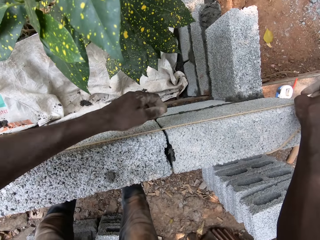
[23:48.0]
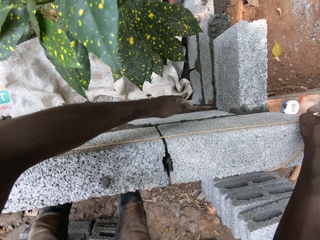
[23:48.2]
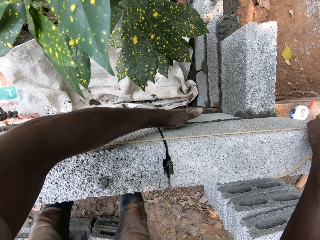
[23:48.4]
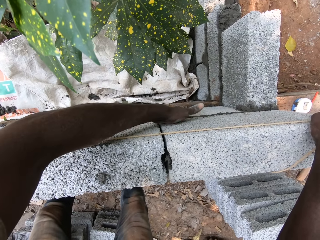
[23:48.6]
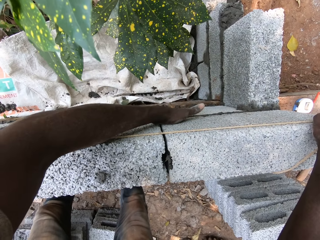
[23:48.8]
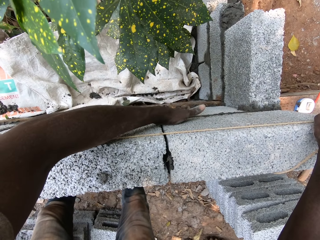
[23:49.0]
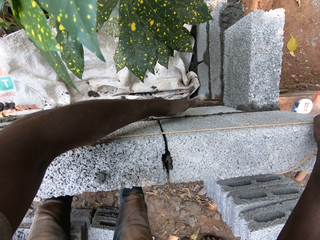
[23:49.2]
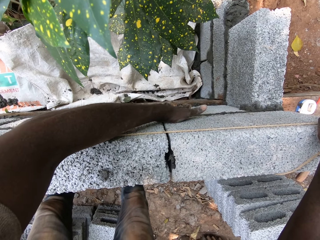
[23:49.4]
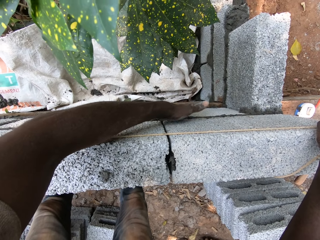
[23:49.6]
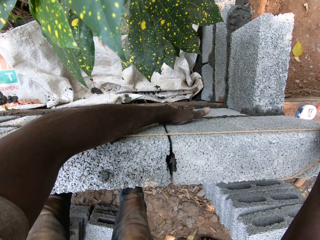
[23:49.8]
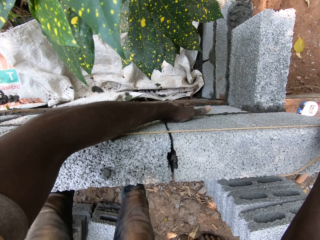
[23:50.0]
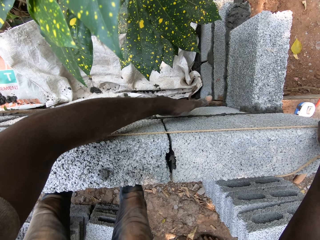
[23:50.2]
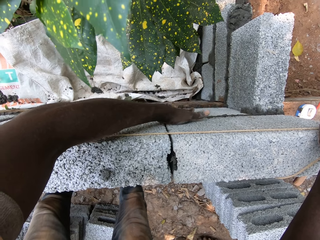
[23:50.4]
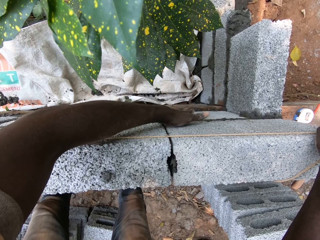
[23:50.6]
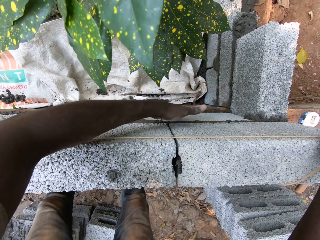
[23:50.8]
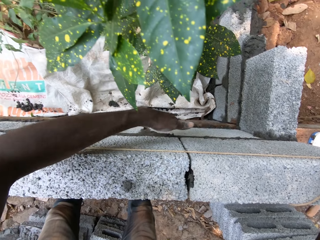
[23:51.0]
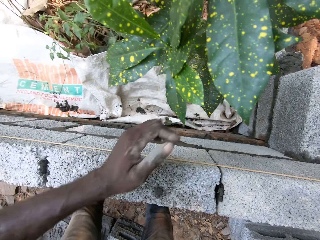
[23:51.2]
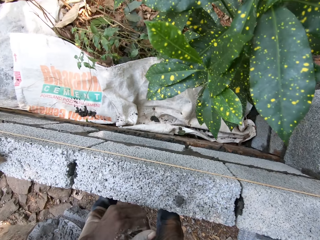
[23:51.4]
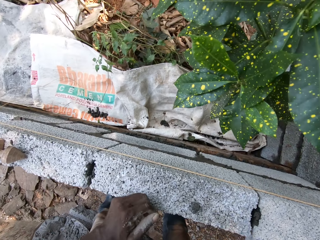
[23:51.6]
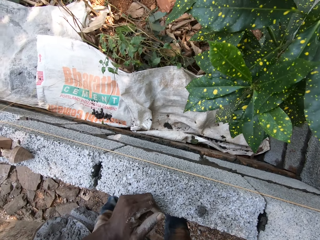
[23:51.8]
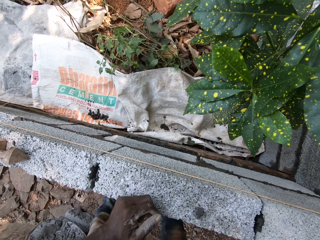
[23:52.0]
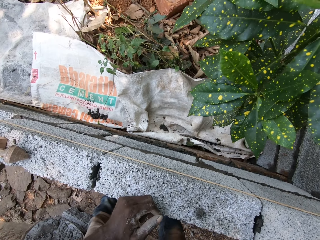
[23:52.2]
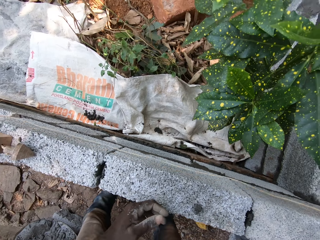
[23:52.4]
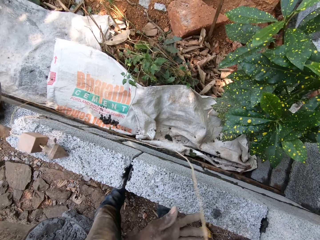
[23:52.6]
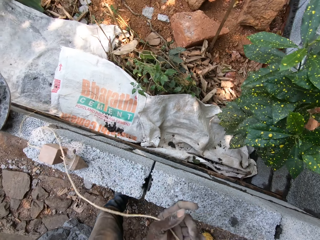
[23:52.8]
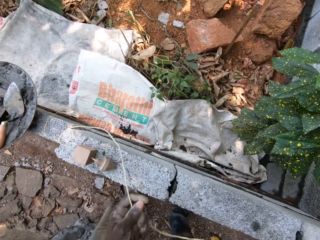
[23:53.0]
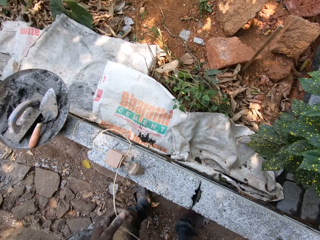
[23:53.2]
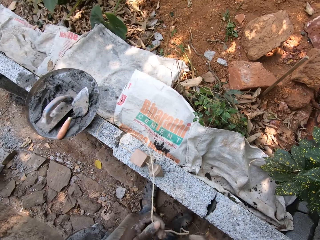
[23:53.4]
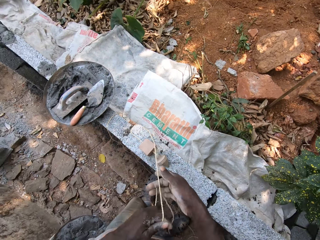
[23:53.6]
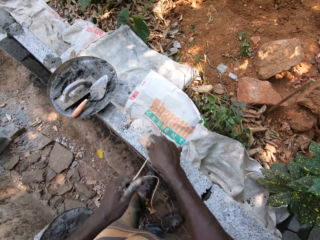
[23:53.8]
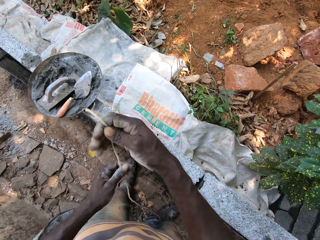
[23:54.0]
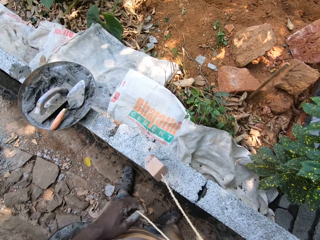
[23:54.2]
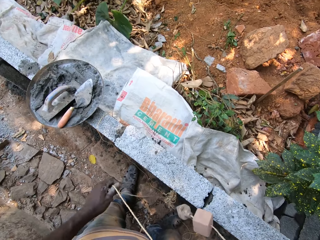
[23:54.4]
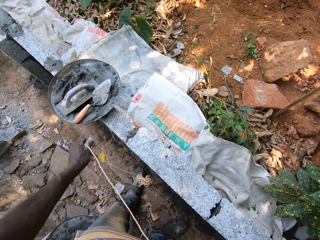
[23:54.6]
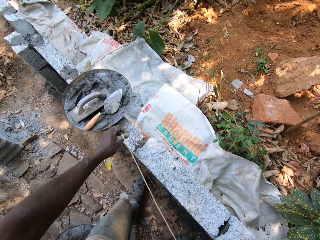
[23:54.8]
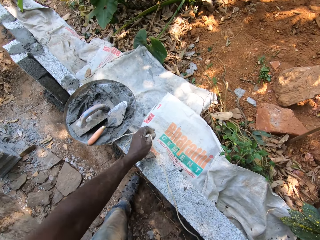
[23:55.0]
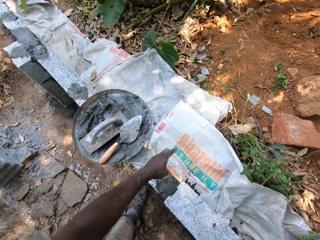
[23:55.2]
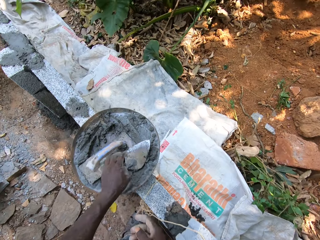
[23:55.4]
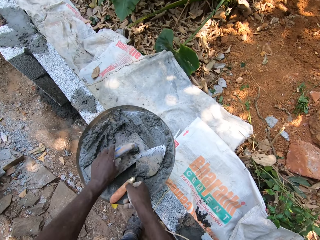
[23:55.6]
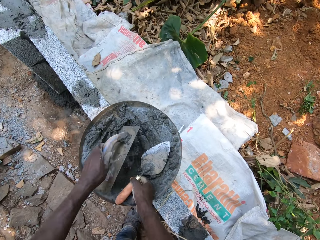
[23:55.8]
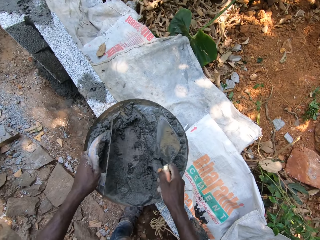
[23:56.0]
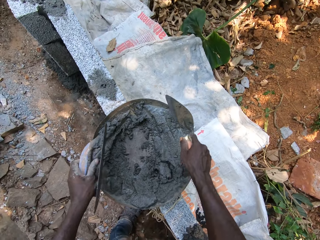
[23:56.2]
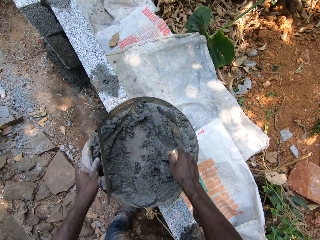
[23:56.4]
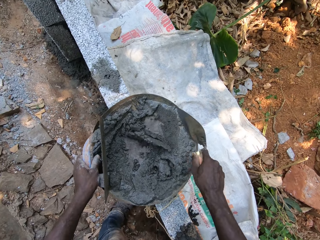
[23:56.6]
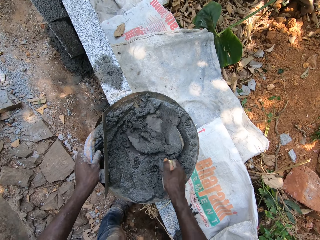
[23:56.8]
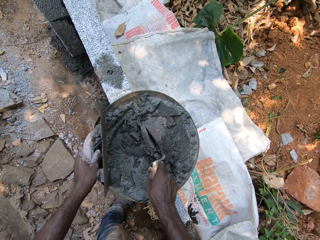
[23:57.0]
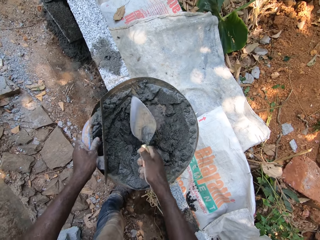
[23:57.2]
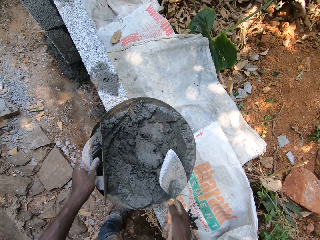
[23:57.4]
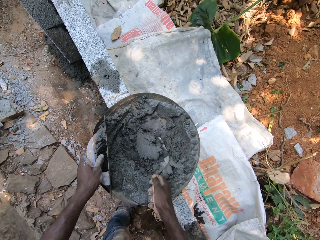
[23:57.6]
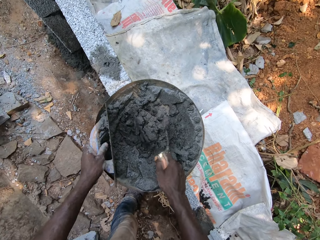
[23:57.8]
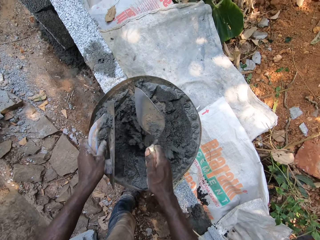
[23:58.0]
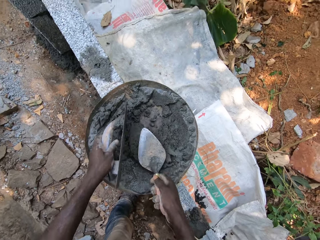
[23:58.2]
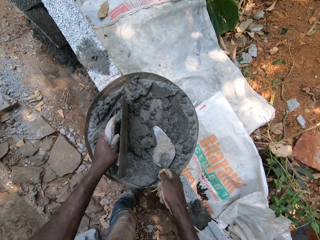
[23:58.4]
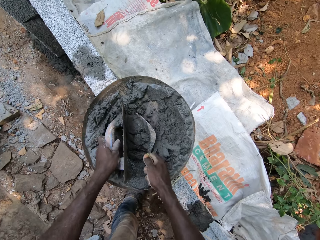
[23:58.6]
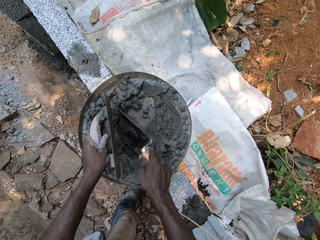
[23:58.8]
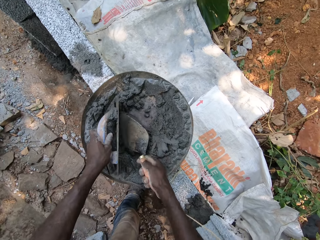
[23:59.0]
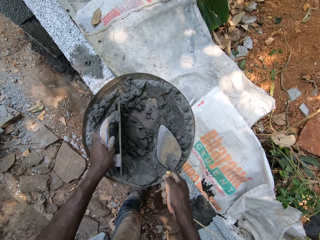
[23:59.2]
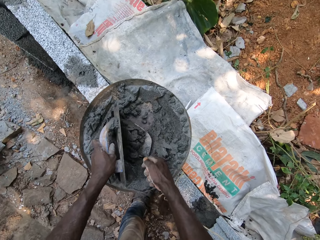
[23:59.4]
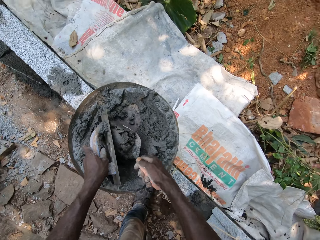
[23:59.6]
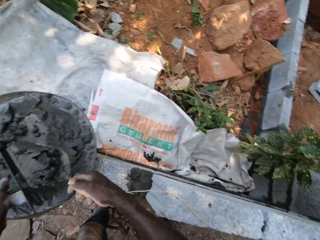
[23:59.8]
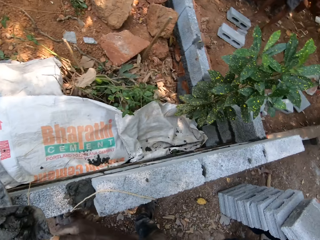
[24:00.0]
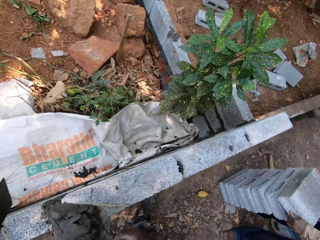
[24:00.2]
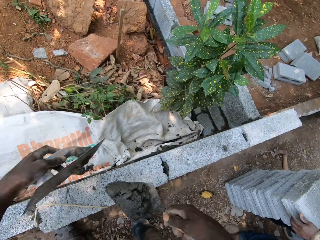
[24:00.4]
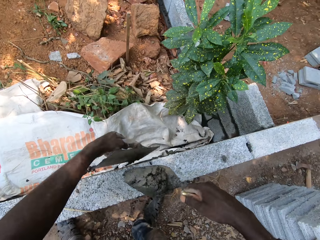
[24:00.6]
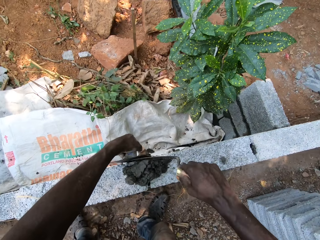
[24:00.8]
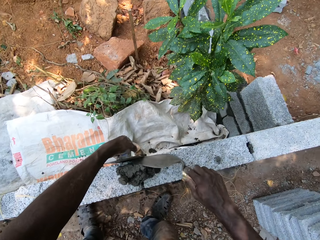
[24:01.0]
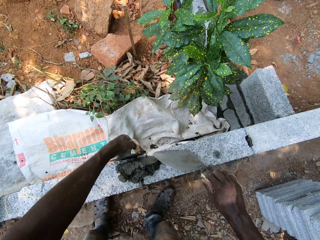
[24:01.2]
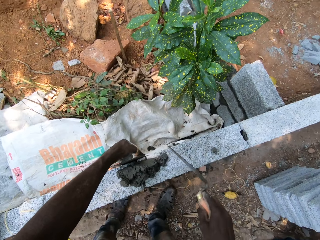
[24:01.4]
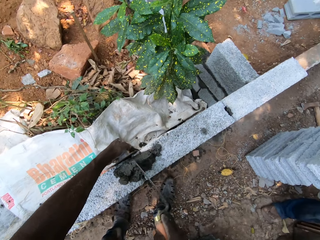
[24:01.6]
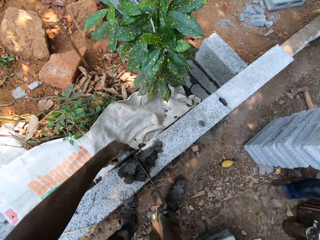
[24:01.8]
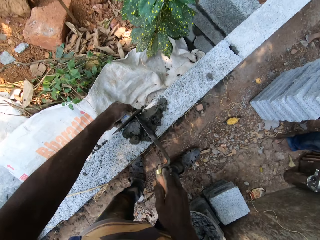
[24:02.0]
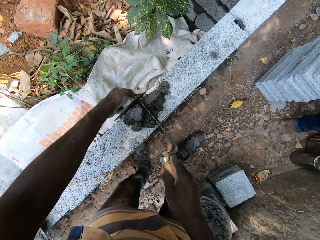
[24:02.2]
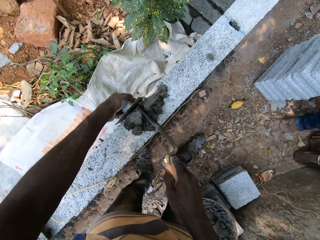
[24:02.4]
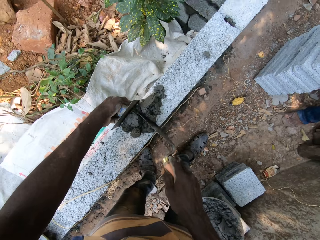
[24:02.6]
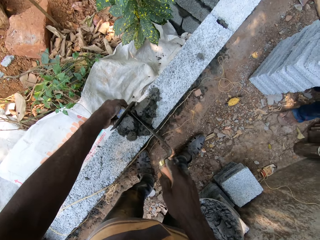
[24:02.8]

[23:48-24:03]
The camera wearer removes a plumb bob. He picks up the trowel from the tray with his right hand. He picks up the trowel from the tray with his left hand. He mixes concrete using the trowel. He takes cement from the tray with the trowel in his right hand. He interacts with a man. He applies the cement on the building wall with the trowel in his right hand.

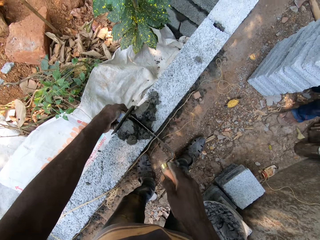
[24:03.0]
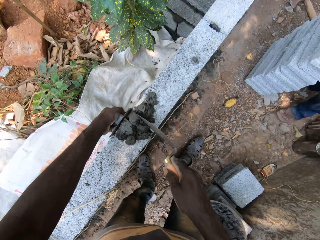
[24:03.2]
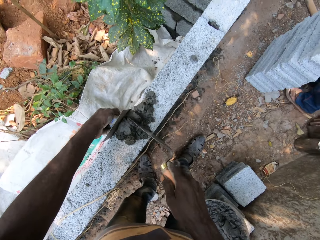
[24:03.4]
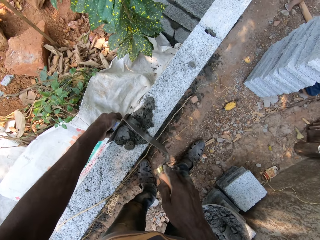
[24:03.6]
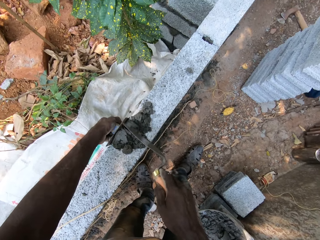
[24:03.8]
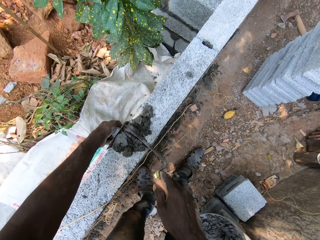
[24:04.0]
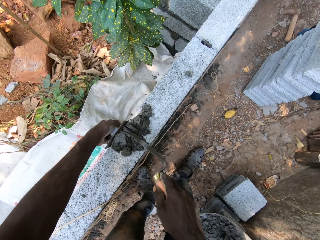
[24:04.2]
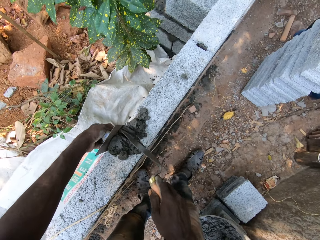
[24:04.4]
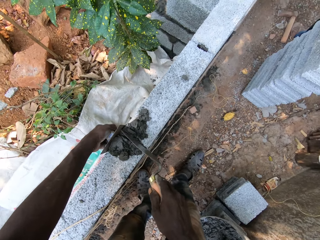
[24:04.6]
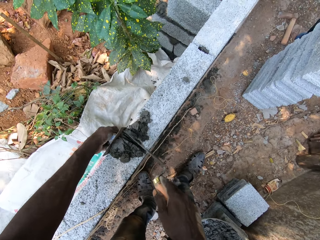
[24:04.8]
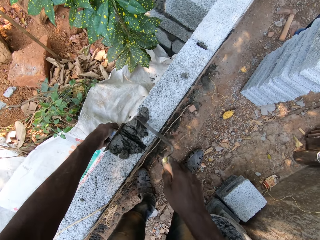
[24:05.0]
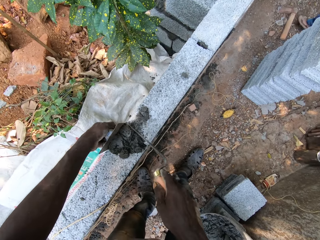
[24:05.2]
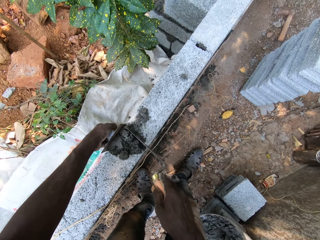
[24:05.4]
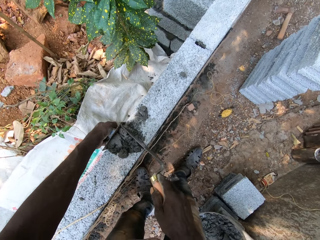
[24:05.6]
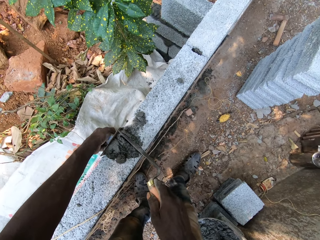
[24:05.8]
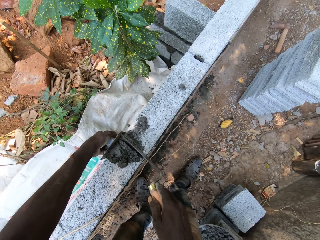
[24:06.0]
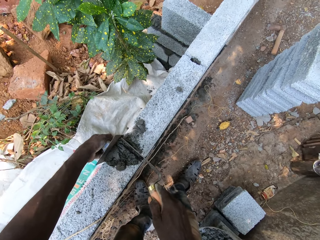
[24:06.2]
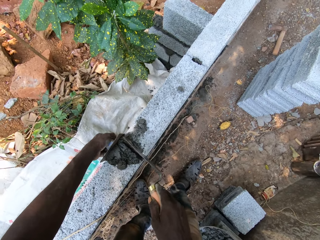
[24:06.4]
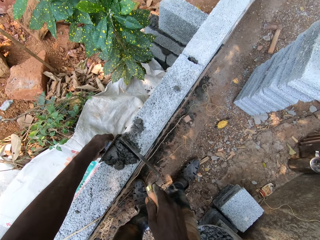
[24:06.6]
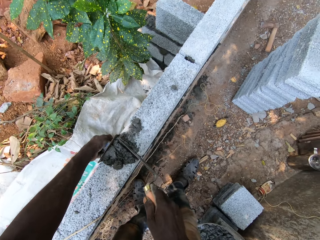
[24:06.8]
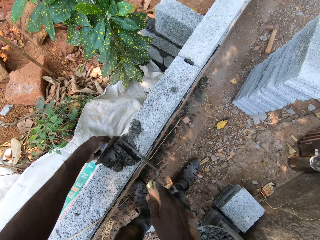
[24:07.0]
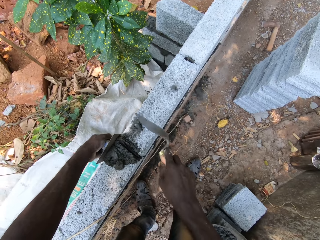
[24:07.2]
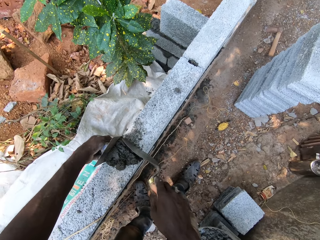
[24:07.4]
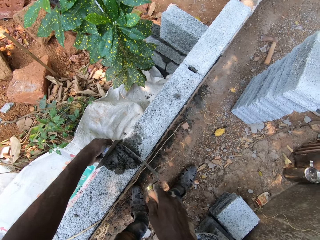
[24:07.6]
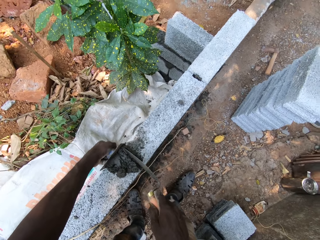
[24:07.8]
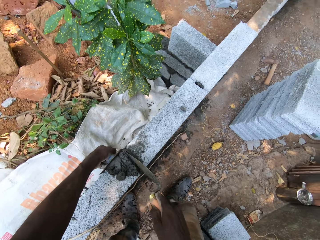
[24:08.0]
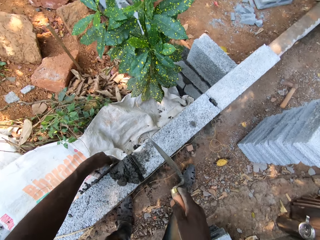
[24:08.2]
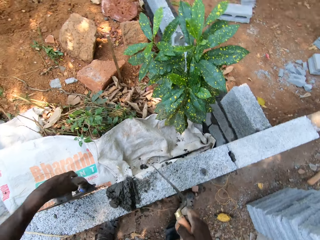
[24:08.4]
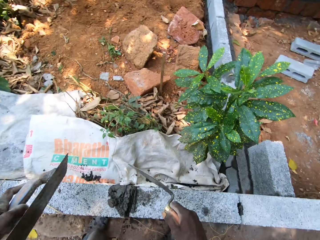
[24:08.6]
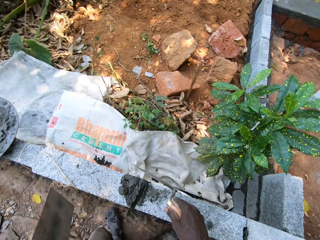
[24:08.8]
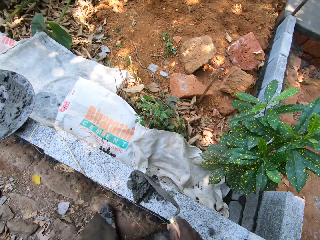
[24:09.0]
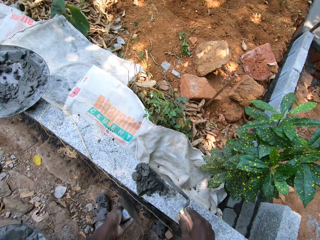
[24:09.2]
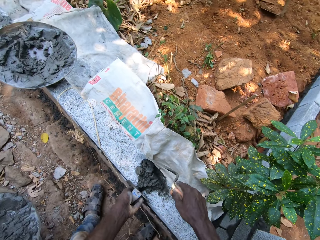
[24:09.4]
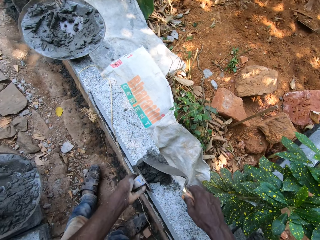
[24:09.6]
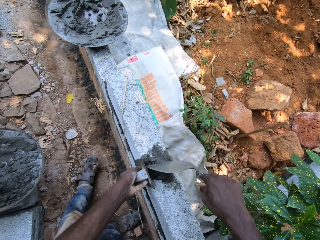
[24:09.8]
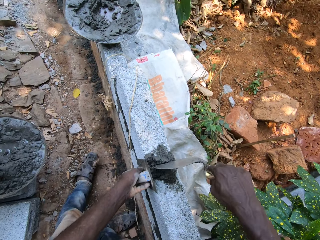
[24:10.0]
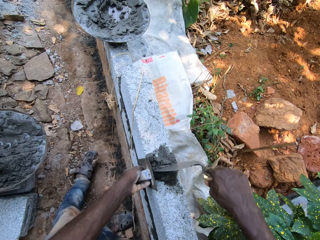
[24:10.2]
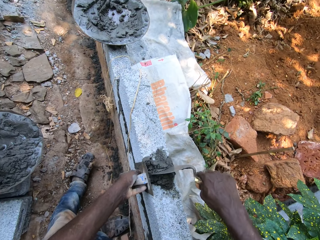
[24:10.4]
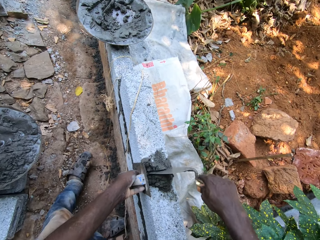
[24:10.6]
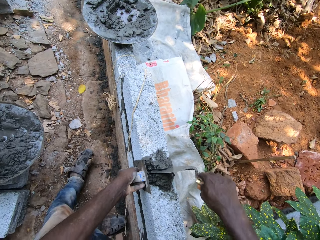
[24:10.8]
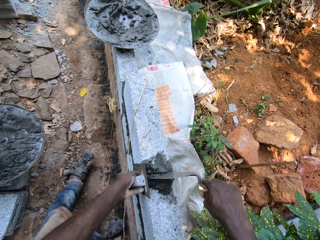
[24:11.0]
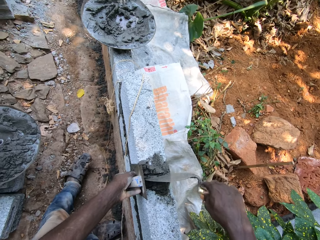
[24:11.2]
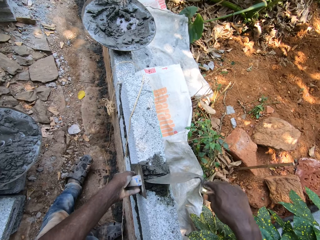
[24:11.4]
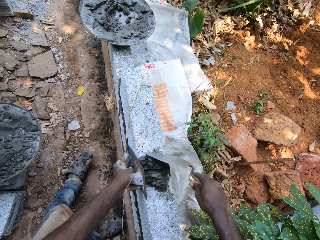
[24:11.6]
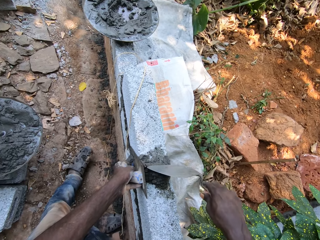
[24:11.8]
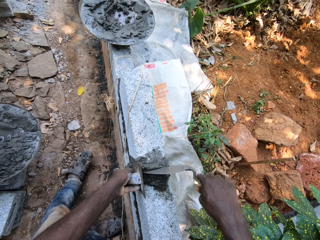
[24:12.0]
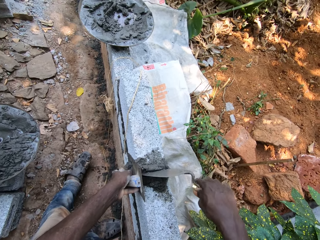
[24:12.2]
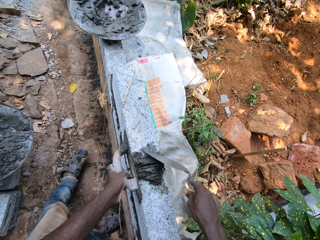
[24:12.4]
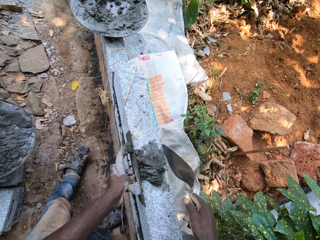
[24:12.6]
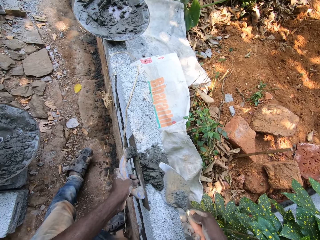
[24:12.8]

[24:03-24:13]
The camera wearer interacts with a man. They mix the concrete with a trowel. They interact with the man. They interact with the man again. They mix the concrete with the trowel.
